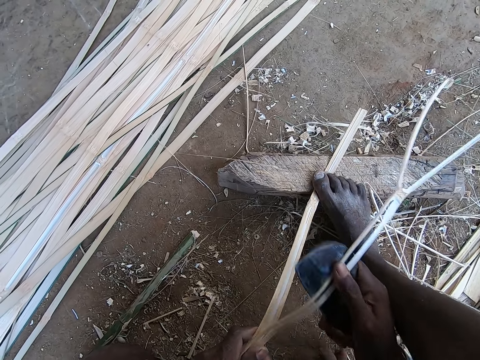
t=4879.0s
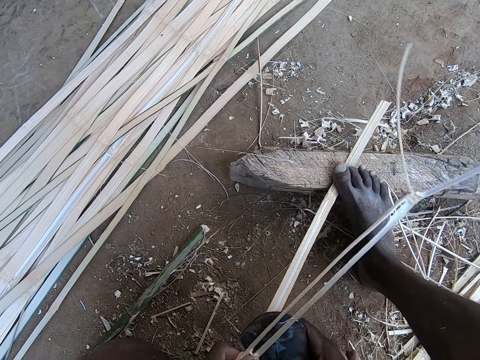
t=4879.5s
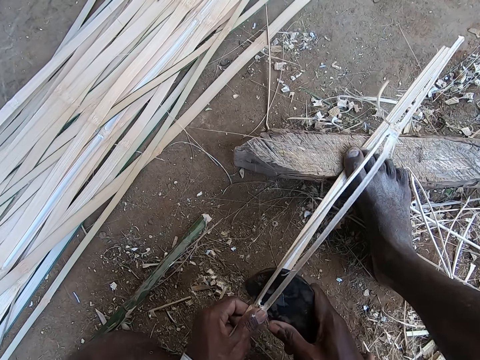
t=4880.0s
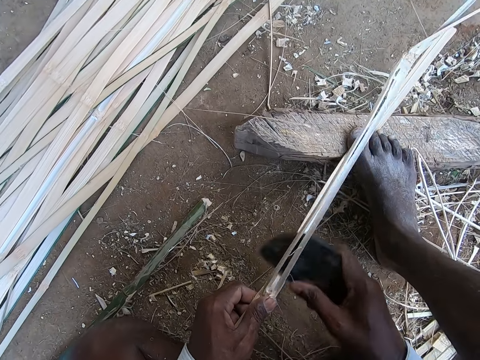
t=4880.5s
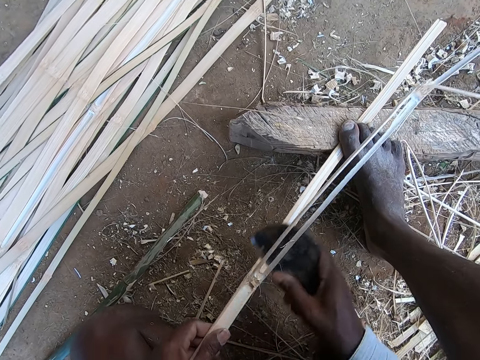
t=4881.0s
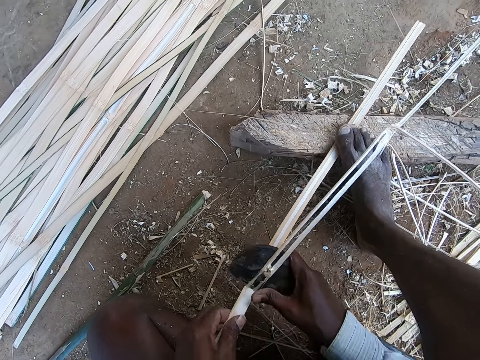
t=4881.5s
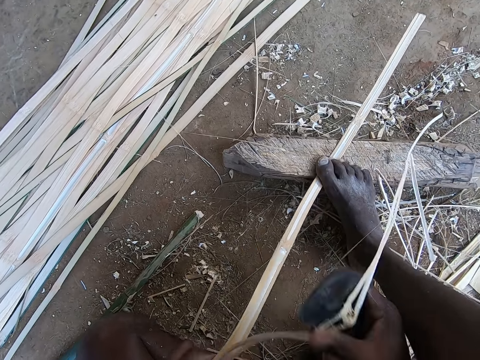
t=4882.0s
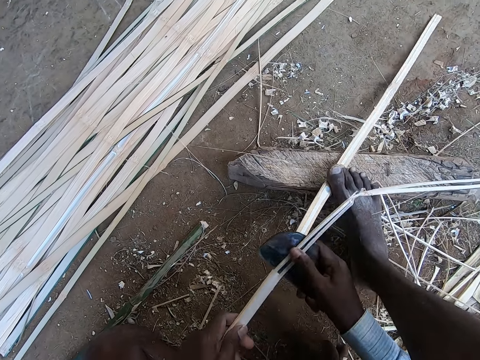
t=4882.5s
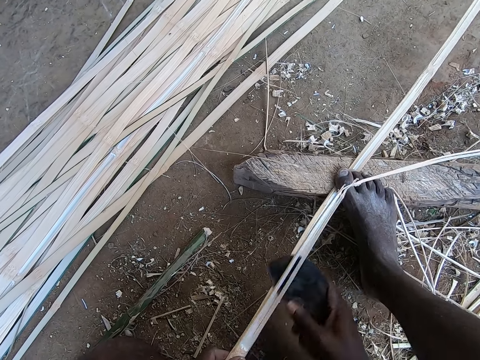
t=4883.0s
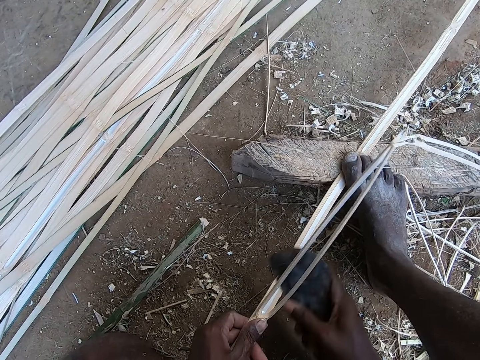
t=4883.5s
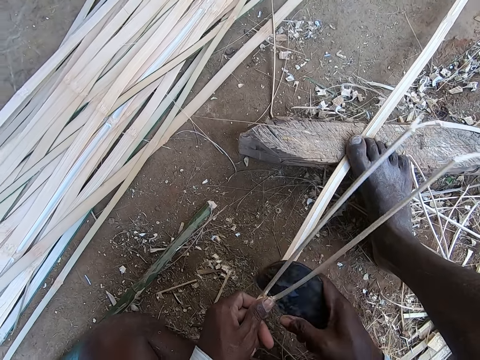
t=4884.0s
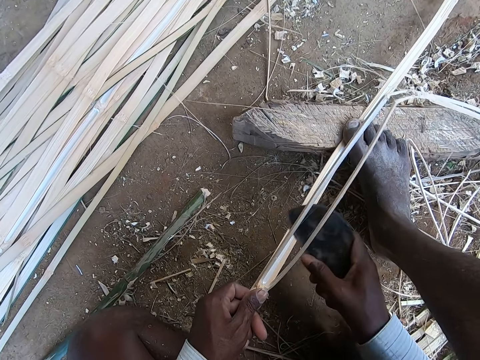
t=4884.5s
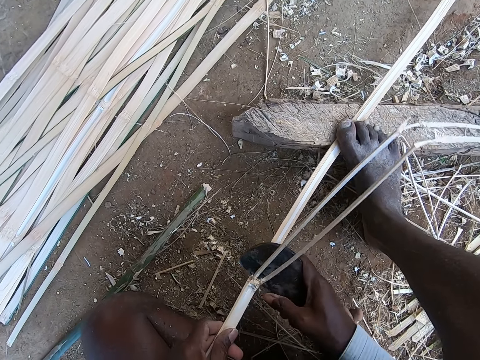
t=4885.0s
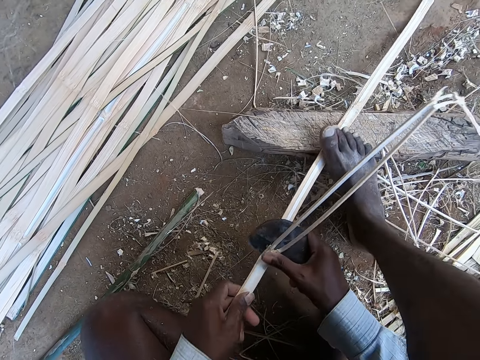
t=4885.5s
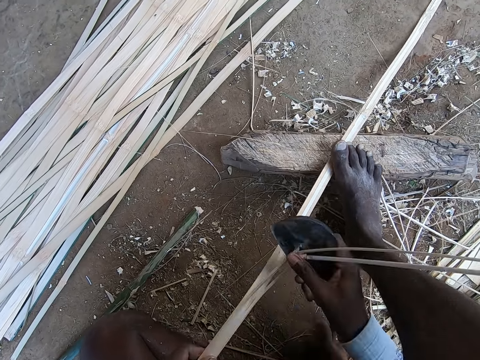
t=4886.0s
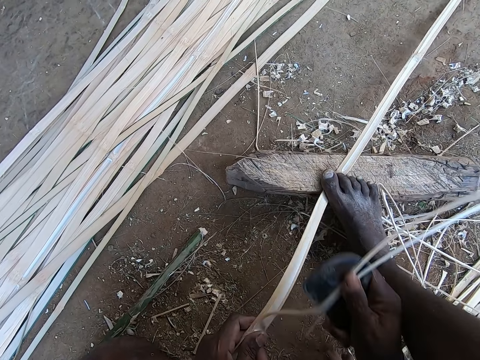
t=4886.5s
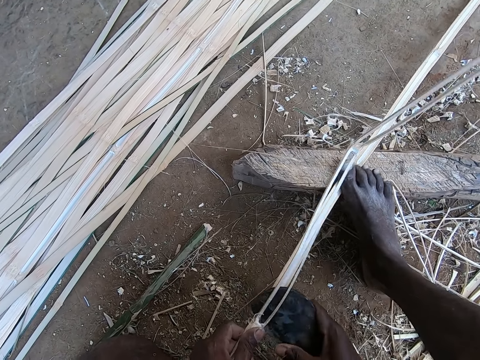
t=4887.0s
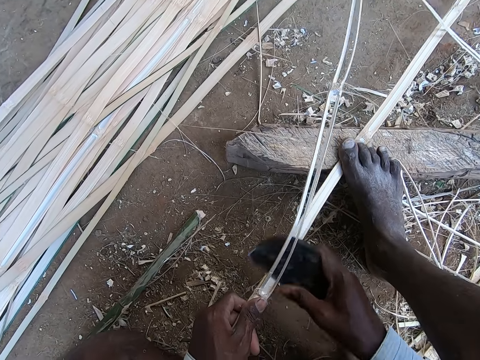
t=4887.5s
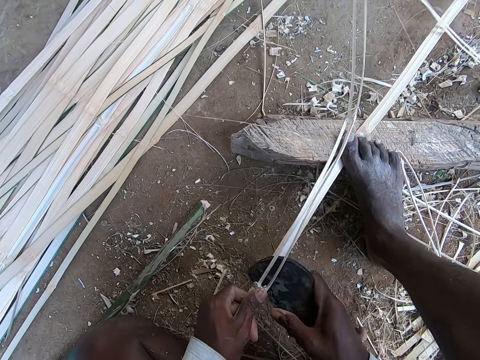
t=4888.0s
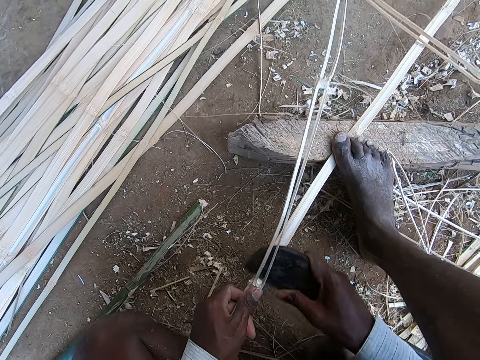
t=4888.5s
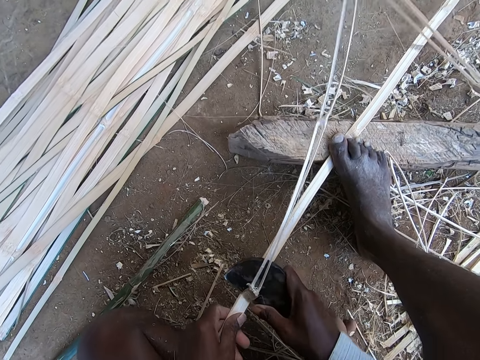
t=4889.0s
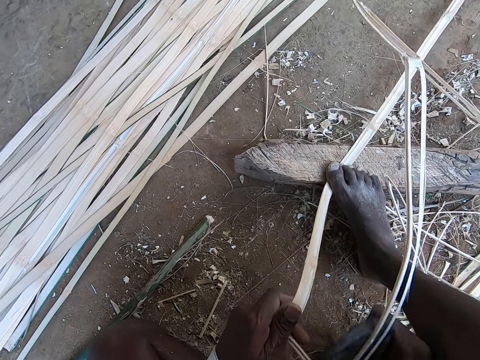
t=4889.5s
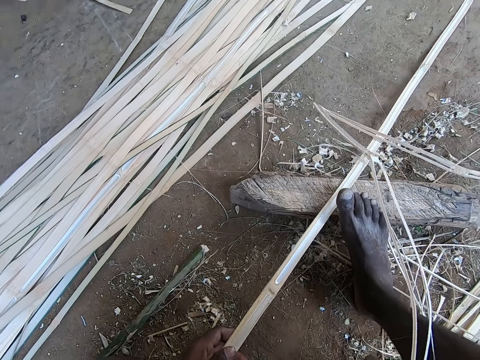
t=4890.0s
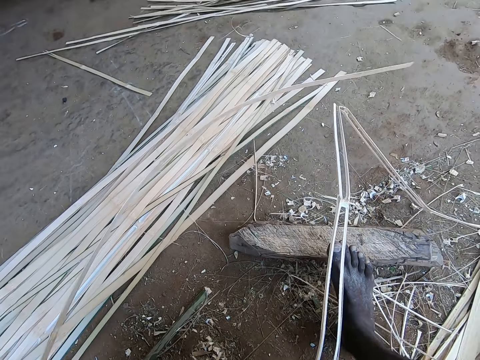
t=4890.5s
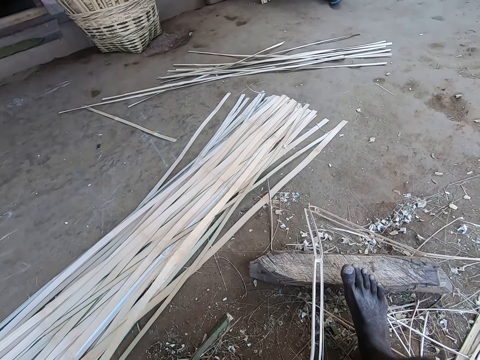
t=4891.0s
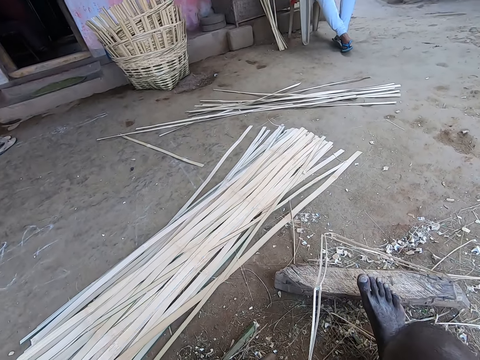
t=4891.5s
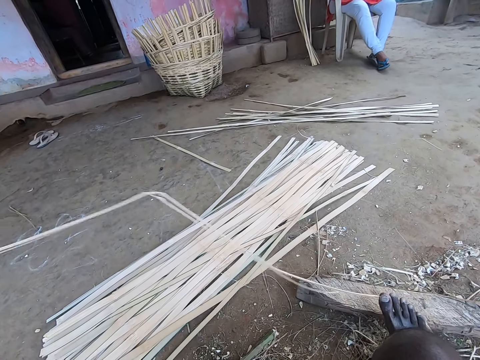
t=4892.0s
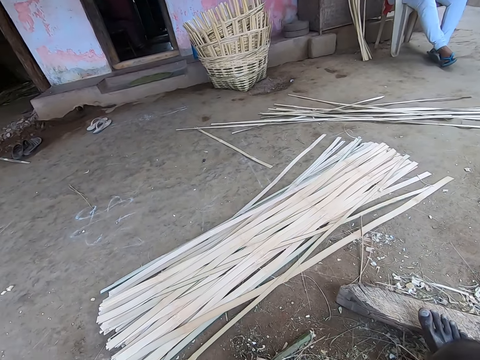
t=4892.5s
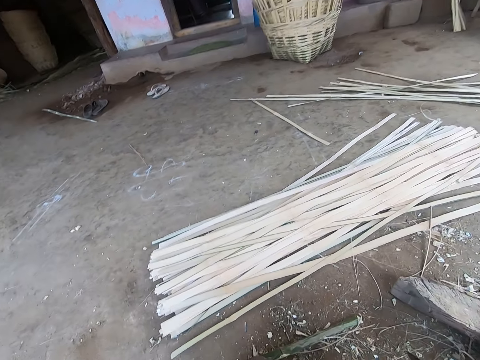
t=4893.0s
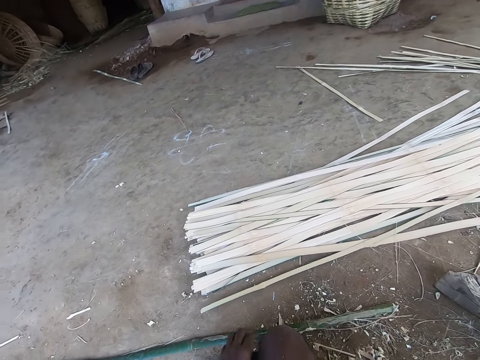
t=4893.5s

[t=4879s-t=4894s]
The camera wearer drops the peeled wicker or bamboo strip on some wickers on the ground with his left hand. He passes the wicker from his right hand to his left hand. He drops the pieces of wicker on the ground with his left hand. He picks up a bamboo strip.

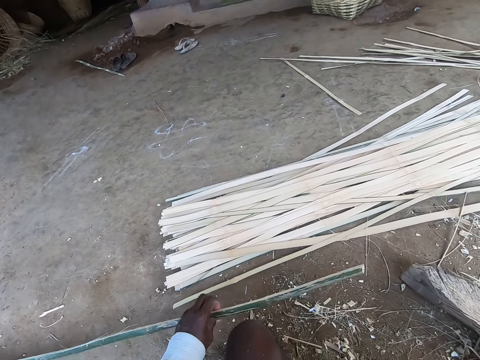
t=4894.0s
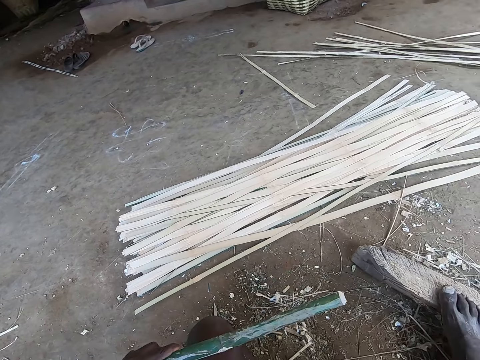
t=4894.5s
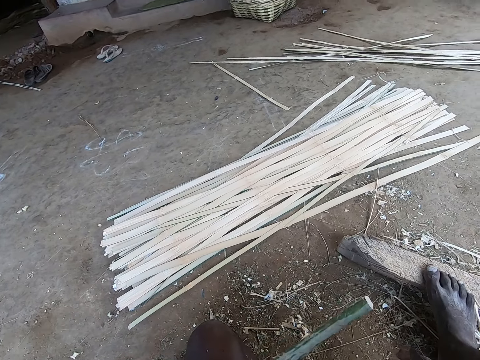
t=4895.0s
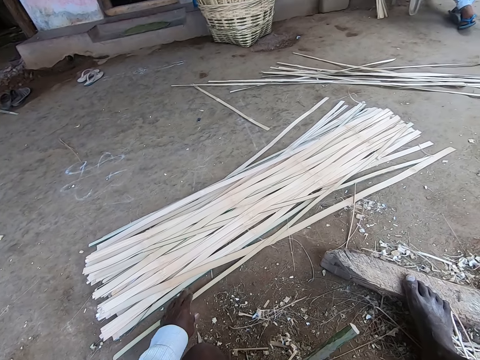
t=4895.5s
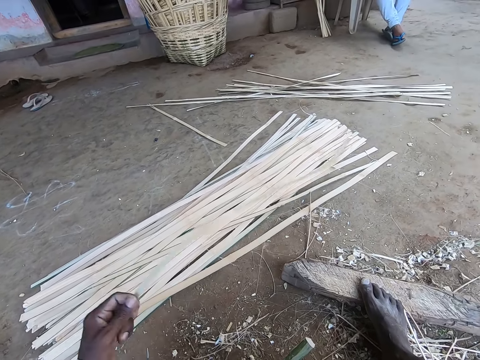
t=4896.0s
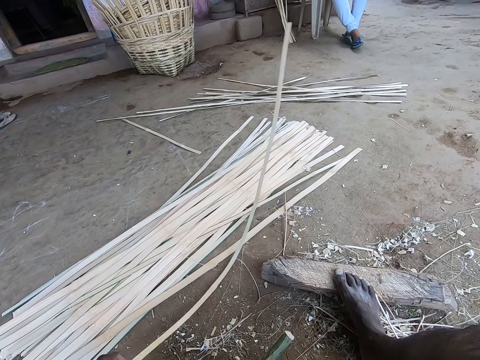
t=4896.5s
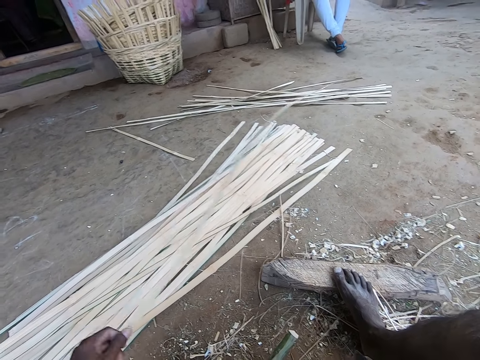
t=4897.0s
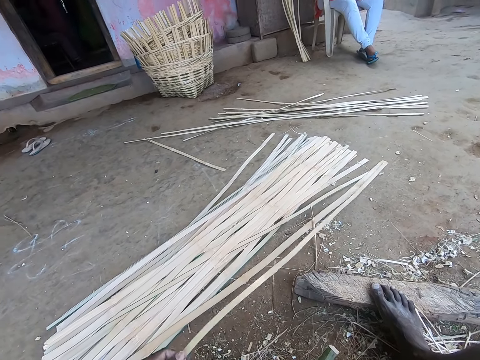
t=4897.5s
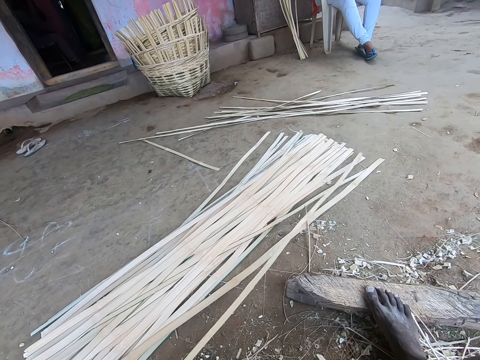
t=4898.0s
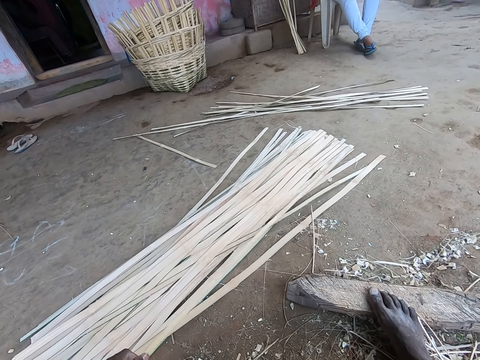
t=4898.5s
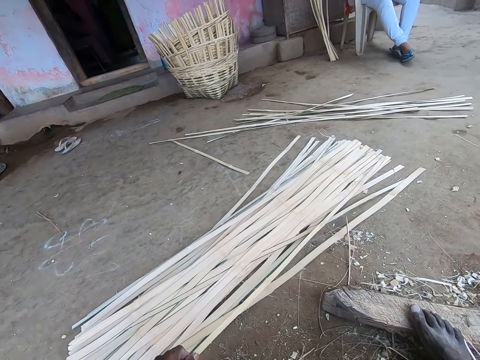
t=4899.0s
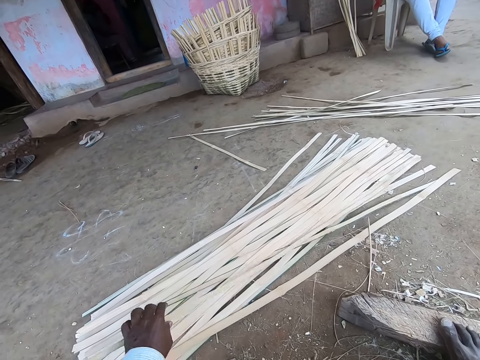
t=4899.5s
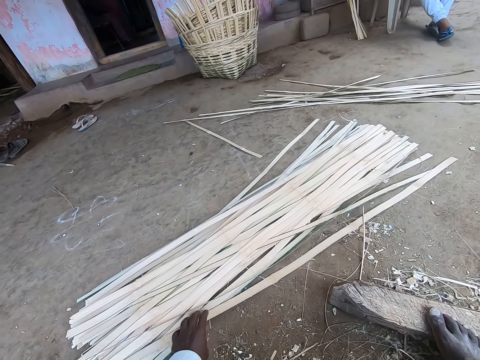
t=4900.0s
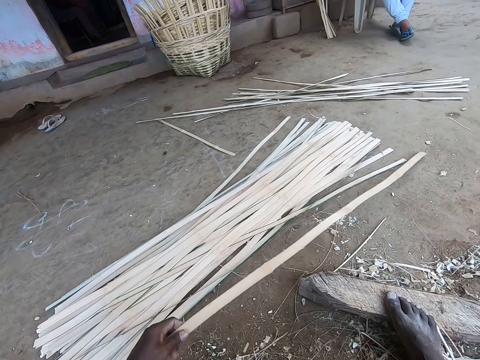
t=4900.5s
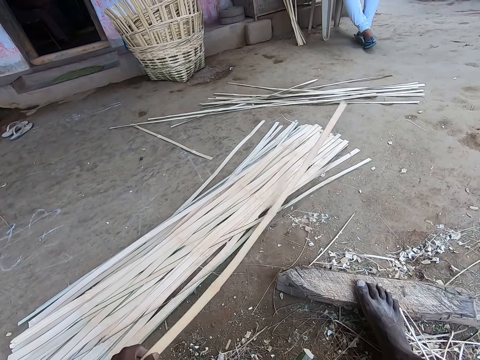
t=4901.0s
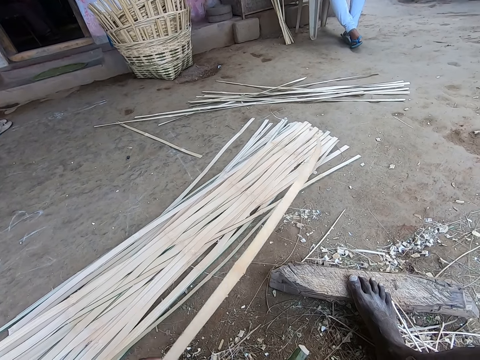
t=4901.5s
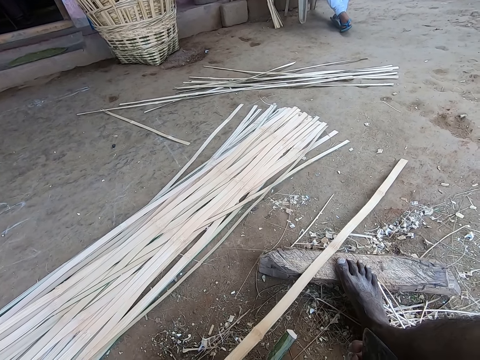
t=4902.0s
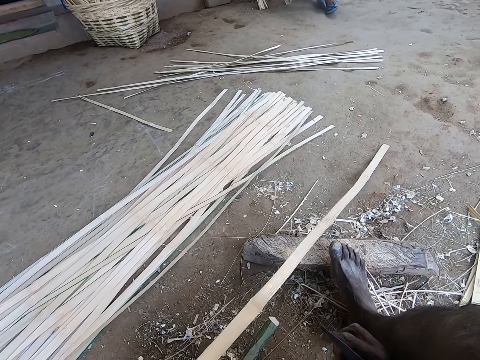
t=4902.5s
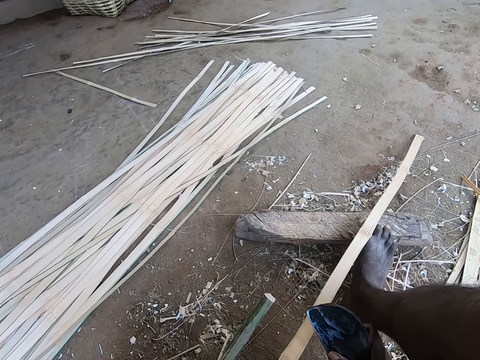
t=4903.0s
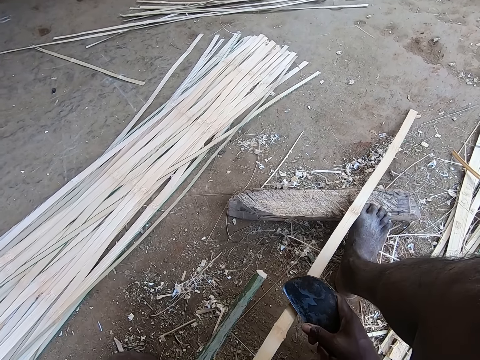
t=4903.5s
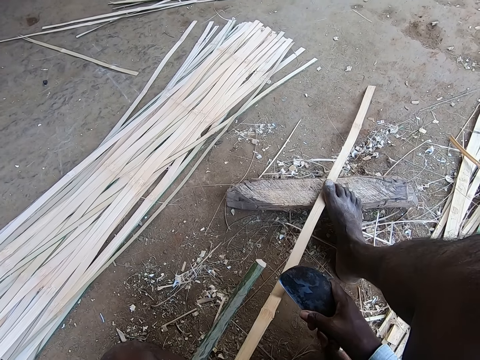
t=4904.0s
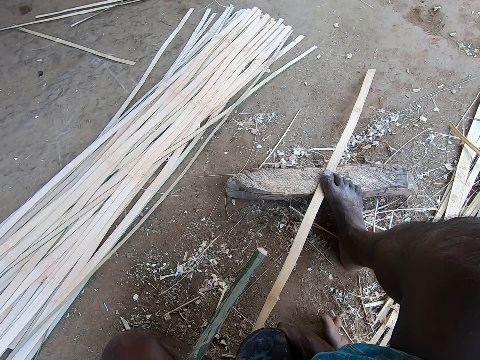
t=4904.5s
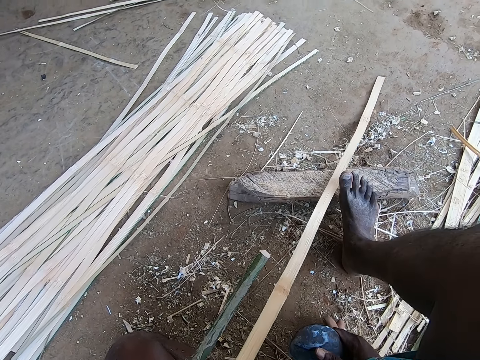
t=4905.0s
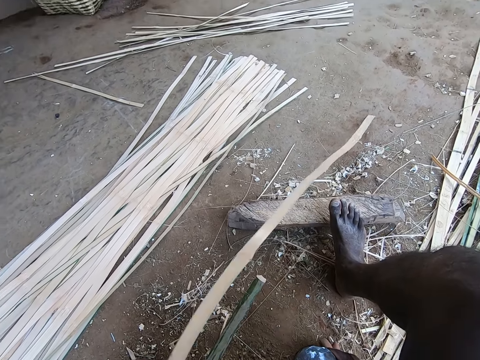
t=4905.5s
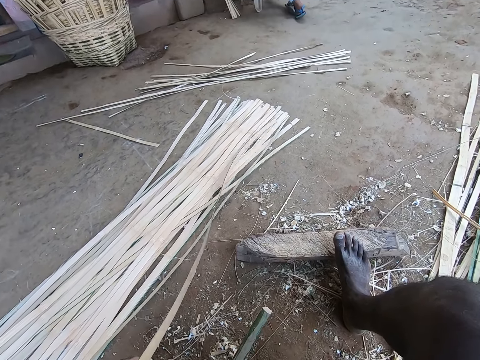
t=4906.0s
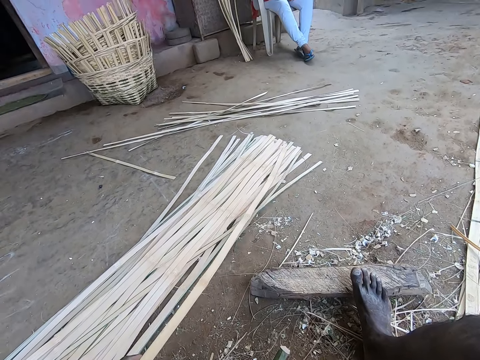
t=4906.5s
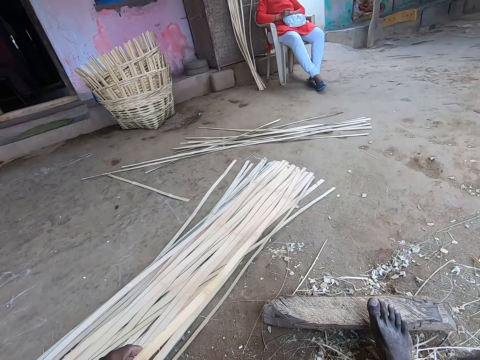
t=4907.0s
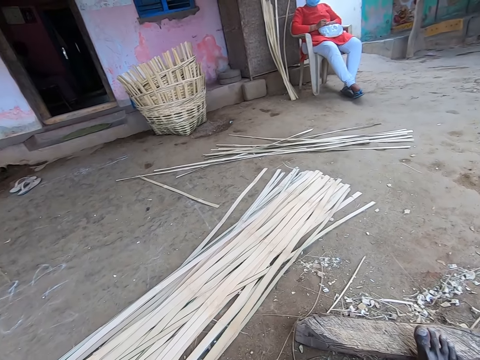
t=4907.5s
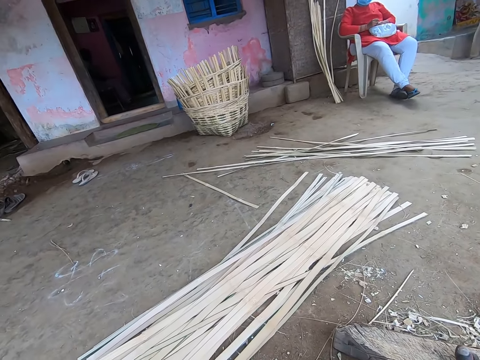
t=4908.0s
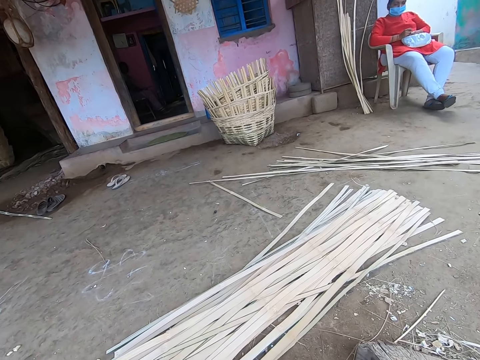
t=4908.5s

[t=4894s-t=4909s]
The camera wearer passes the wicker or bamboo strip from his left hand to his right hand. He drops the bamboo strip. He picks up a wicker from the ground with his left hand. He beats the bamboo strip. He drops the wicker on the wickers on the ground with his left hand. He picks up a wicker from the ground with his left hand. He places the bamboo strip down. He peels the wicker in his left hand with the kukri in his right hand and converses with a woman. He sharpens the bamboo strip. He drops the wicker on the wickers on the ground with his left hand.
